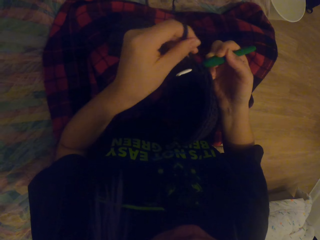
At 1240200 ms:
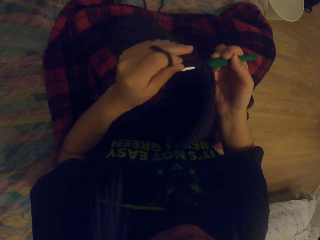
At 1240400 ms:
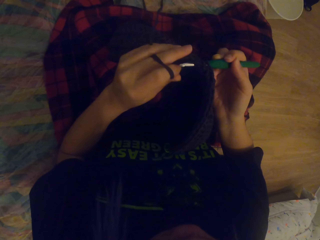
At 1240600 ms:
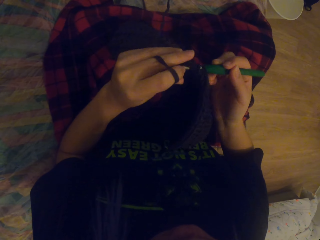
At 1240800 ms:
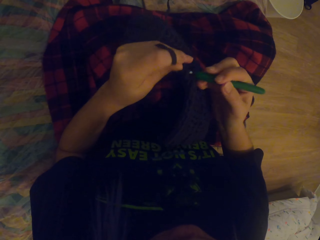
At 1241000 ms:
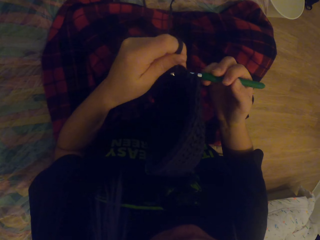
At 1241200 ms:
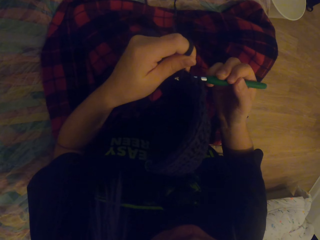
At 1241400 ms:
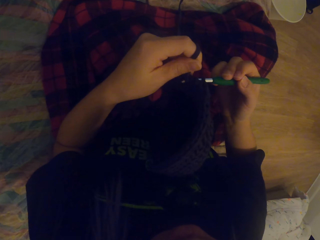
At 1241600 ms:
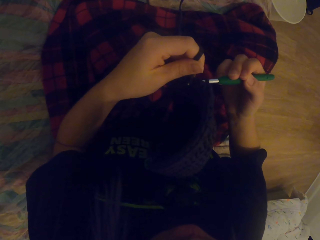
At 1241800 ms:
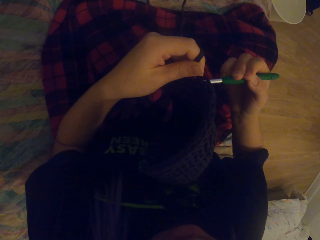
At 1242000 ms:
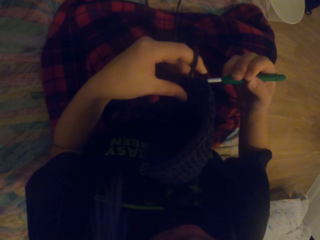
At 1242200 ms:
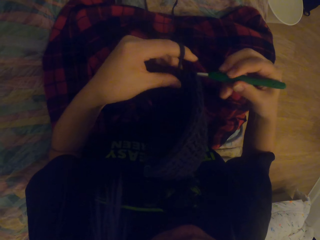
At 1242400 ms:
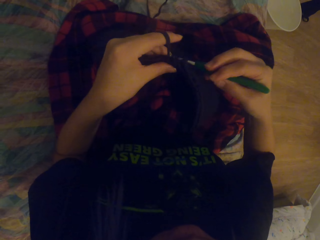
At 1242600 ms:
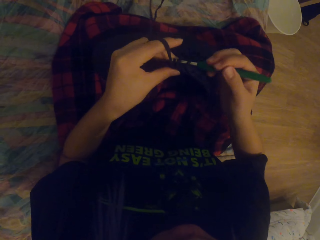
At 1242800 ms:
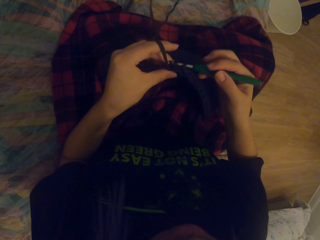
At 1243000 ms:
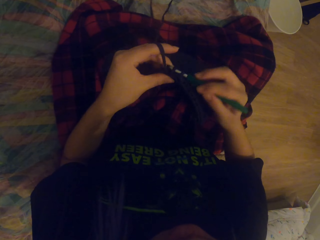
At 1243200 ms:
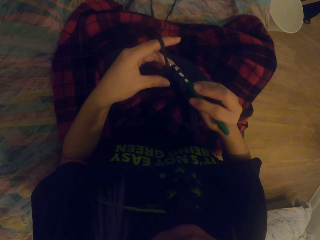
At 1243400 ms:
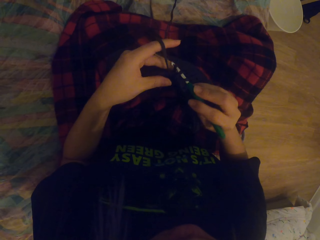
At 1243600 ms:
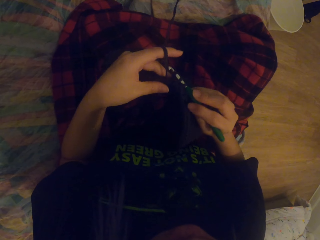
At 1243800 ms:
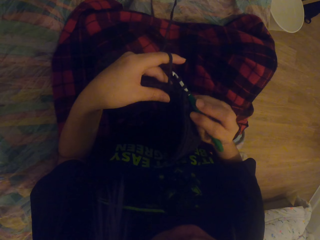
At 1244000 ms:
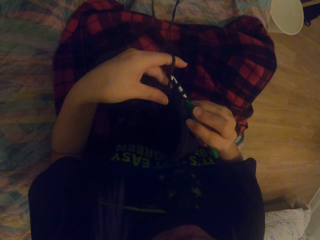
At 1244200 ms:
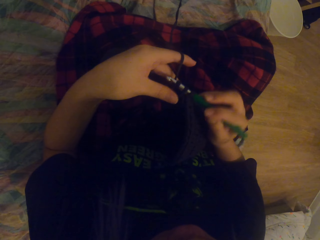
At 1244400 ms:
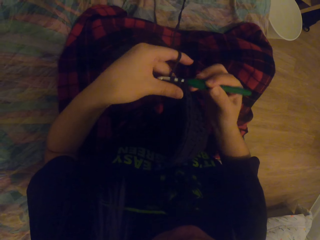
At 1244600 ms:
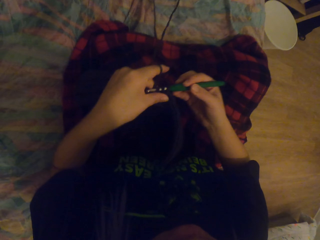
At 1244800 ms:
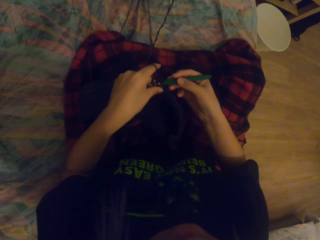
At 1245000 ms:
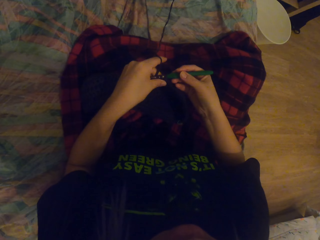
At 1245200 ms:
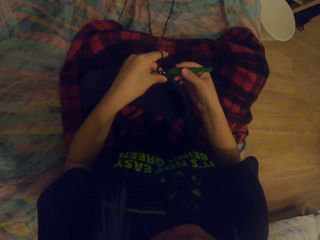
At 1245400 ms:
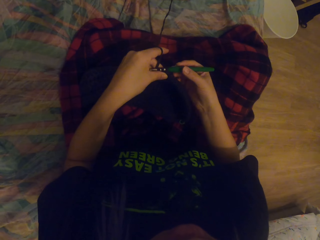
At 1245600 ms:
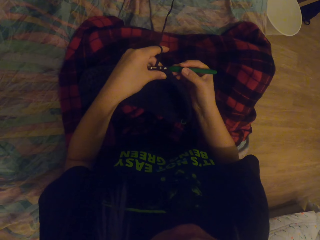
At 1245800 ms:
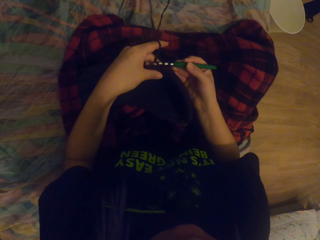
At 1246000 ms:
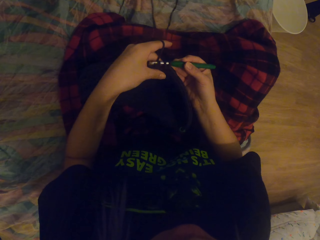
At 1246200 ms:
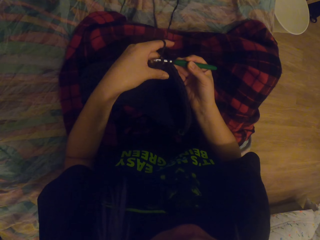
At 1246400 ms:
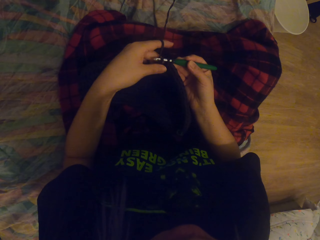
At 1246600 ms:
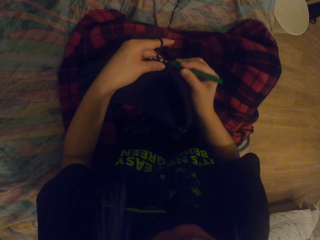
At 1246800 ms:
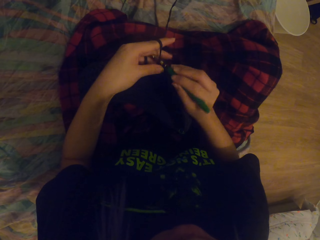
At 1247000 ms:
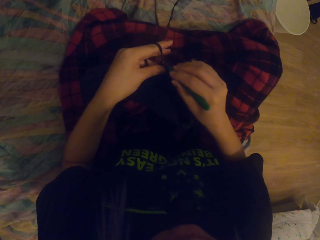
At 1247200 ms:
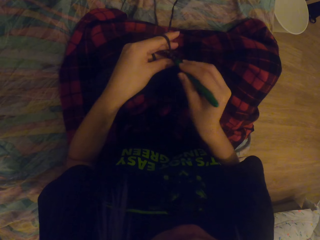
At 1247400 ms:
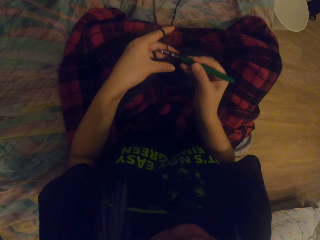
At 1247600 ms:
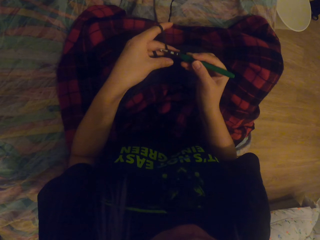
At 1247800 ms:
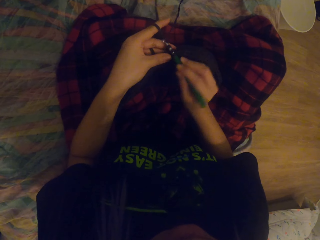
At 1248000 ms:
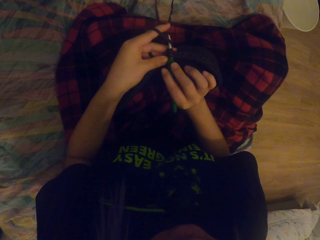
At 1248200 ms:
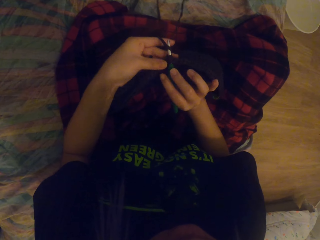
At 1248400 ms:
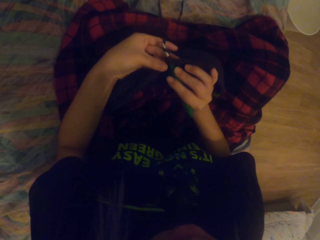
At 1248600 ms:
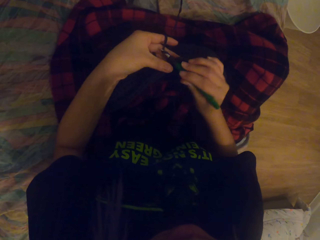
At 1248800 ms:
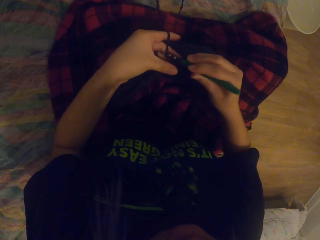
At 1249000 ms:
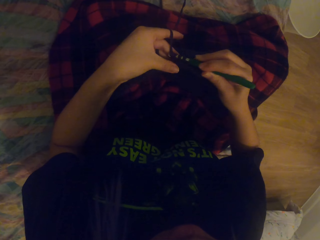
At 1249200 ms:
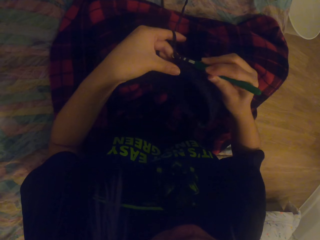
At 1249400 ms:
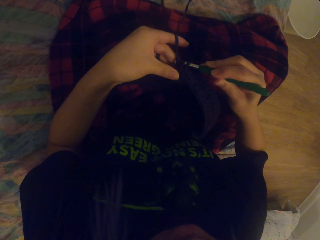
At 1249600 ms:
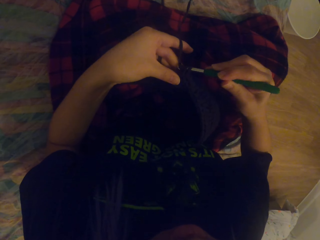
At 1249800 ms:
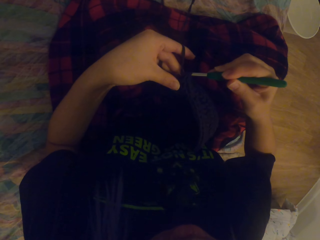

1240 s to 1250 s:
The camera wearer rolls the thread on the needle. They knit the fabric with the needle. They knit it again.

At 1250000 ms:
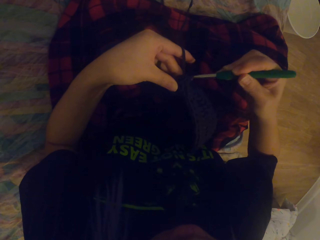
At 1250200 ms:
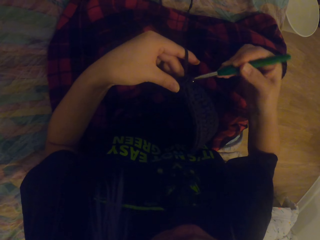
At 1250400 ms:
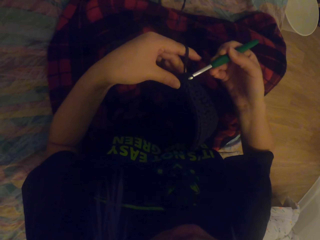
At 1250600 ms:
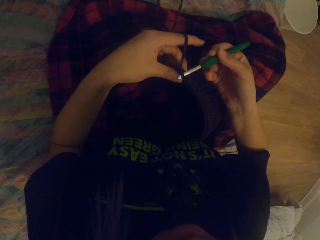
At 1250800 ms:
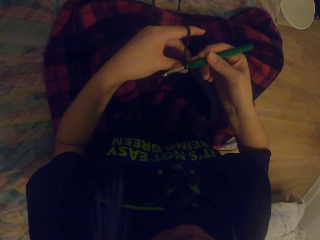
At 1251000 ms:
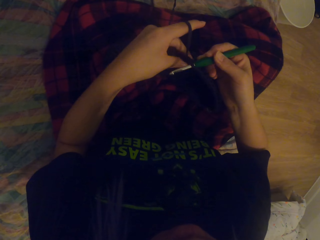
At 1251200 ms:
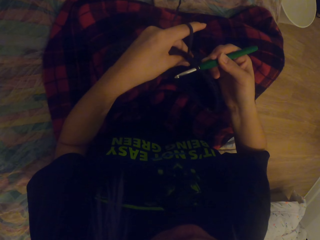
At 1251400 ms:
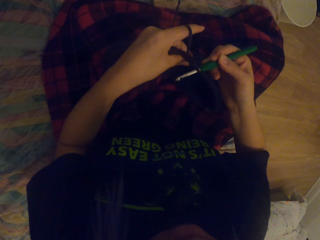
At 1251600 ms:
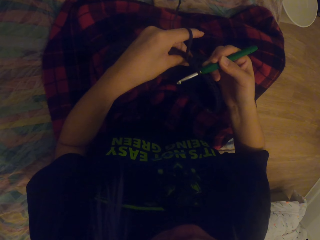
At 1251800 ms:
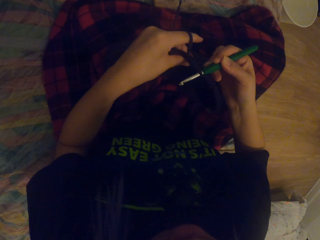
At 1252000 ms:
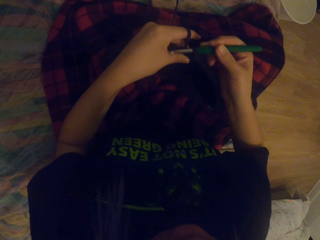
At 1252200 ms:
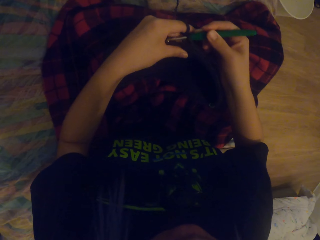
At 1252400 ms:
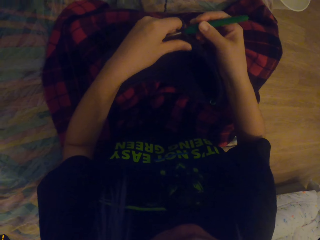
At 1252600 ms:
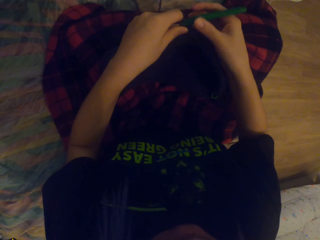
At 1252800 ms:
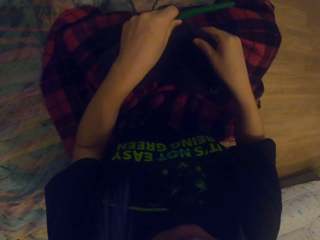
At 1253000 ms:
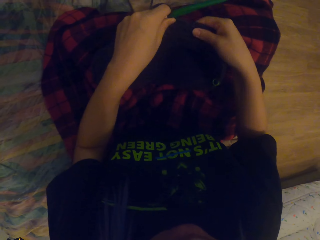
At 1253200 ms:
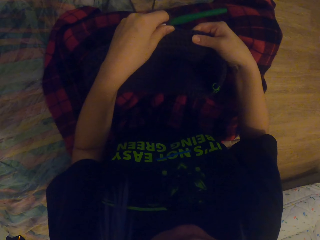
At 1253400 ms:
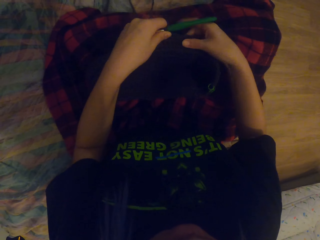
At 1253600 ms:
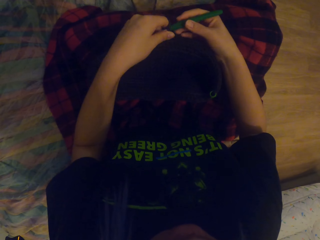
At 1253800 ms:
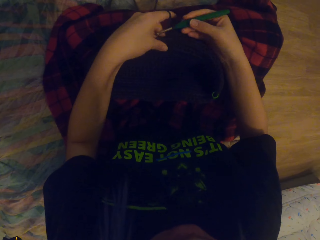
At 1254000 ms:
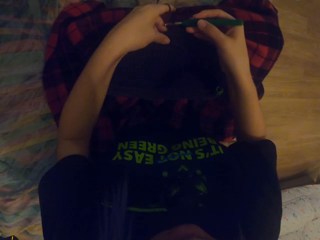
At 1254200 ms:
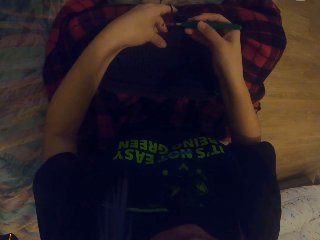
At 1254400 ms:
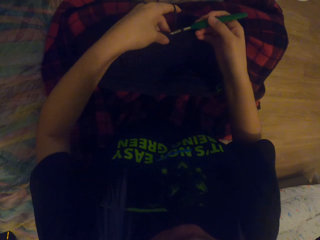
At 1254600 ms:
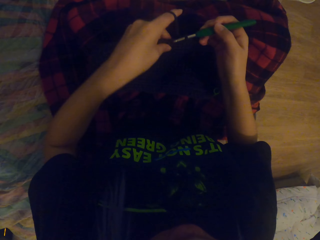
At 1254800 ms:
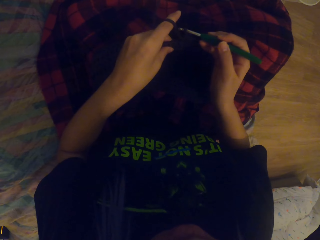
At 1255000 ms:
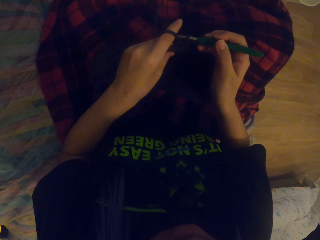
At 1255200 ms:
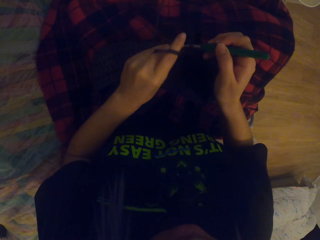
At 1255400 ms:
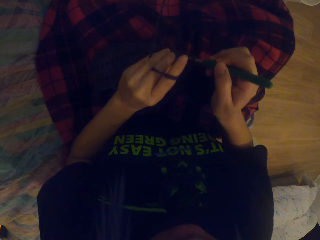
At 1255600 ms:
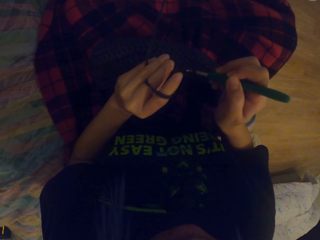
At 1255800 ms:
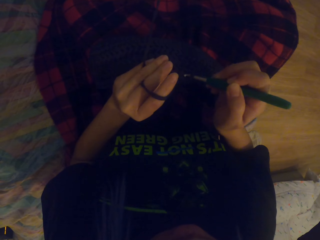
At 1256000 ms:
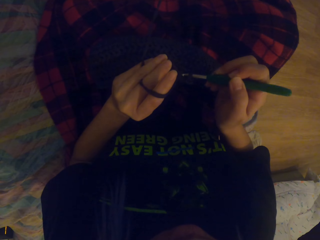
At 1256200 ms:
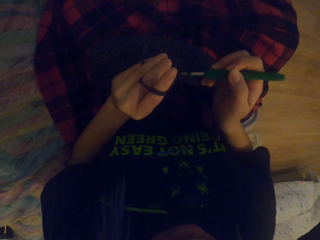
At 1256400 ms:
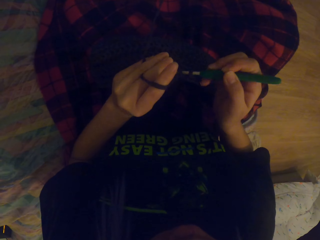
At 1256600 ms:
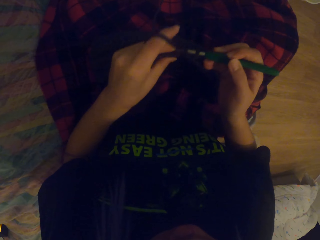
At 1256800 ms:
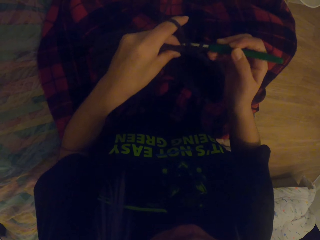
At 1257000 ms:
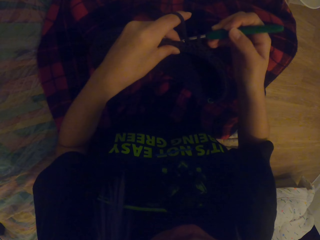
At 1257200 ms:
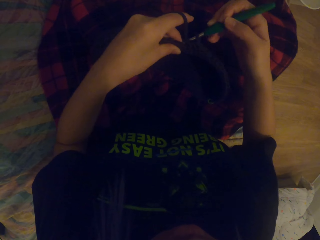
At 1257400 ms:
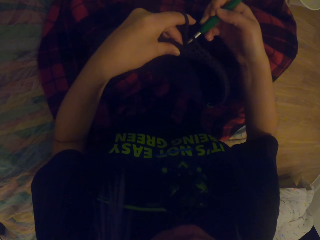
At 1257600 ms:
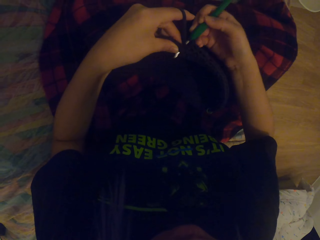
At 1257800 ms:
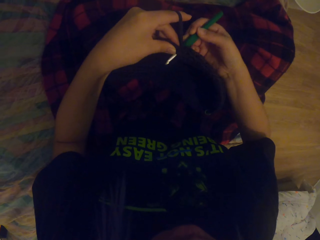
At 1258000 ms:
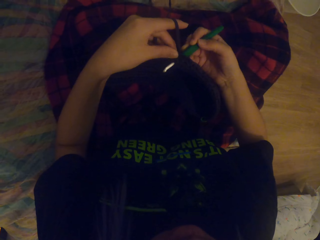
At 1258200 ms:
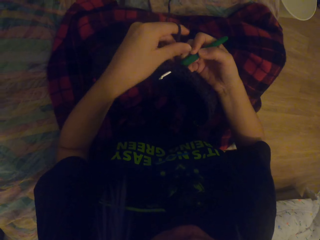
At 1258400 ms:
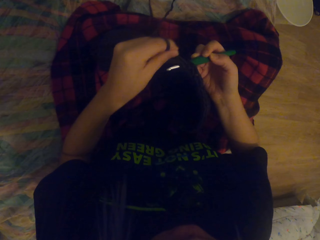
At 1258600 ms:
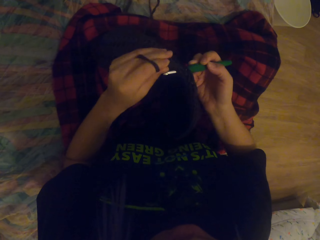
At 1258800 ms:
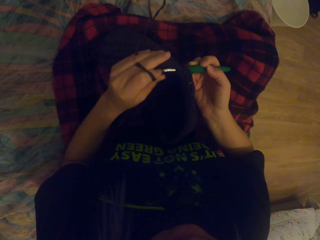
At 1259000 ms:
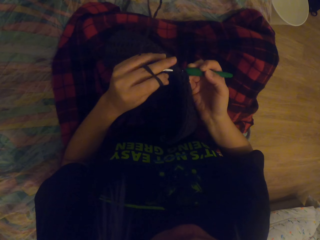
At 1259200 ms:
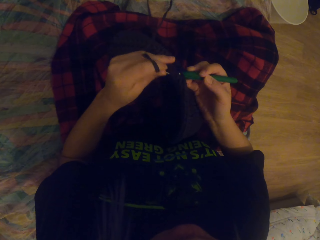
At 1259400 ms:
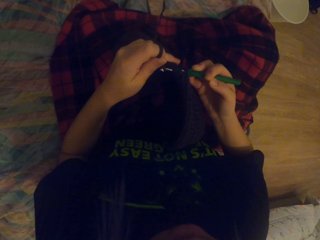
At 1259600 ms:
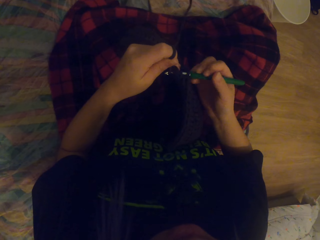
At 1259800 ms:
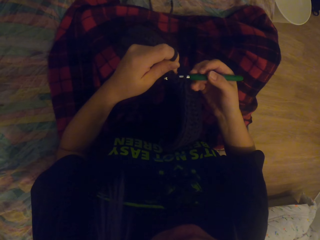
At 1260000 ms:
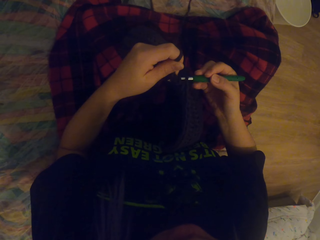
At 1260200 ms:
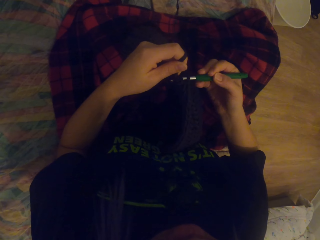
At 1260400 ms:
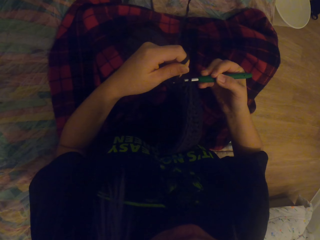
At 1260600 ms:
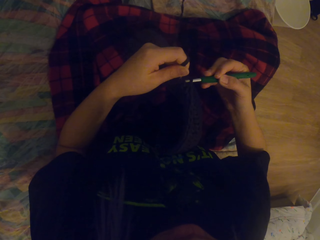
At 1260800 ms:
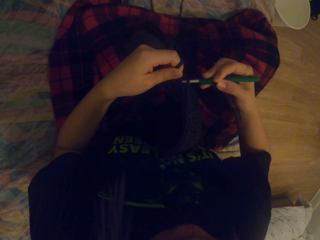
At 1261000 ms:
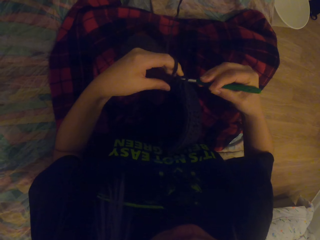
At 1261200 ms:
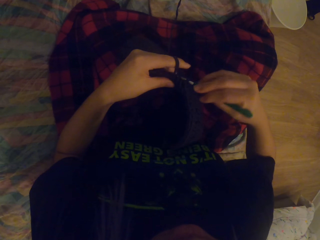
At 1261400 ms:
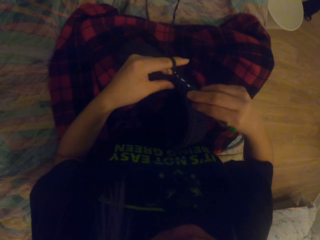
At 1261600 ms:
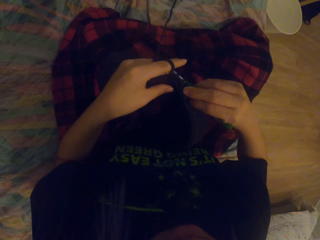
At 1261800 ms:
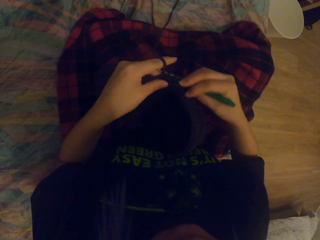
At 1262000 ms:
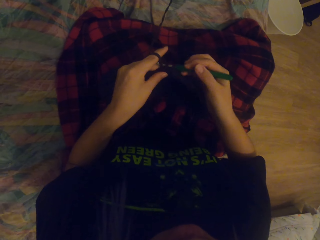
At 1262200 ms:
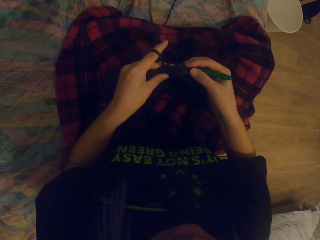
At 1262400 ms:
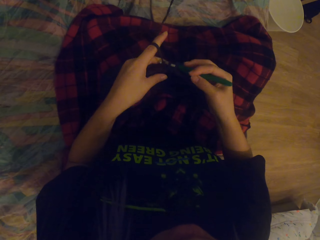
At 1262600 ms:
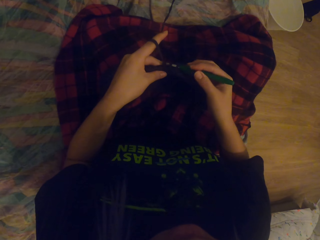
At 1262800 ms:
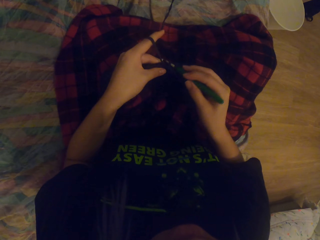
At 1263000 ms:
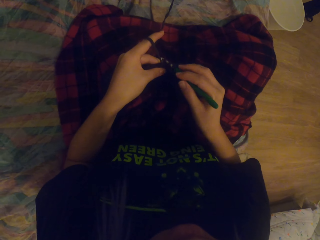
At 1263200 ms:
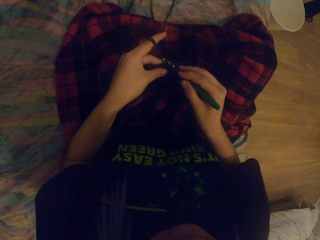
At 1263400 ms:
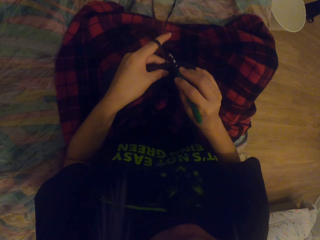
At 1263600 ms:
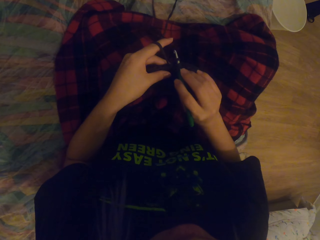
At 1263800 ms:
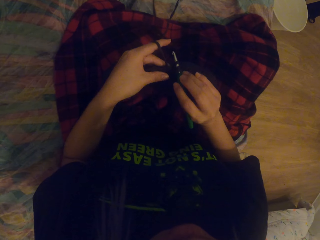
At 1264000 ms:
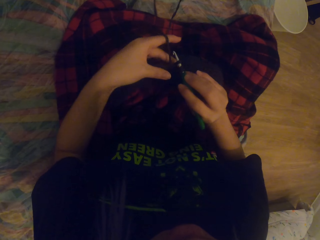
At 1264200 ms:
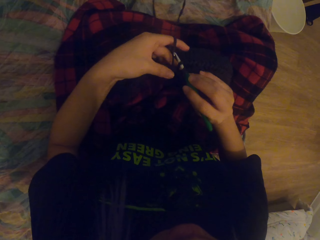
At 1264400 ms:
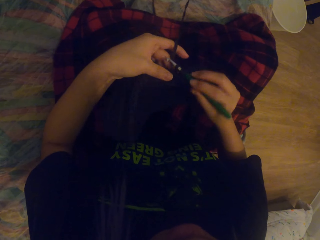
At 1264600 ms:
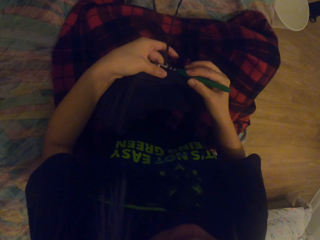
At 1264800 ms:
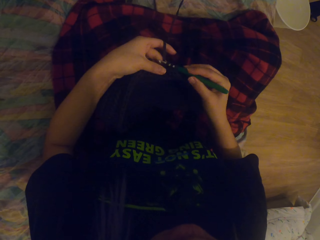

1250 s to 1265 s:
The camera wearer passes the needle to the left hand. They touch the fabric, touch the needle, and turn the fabric. They knit the fabric with the needle. They roll the thread to the fabric. They knit the fabric with the needle.
